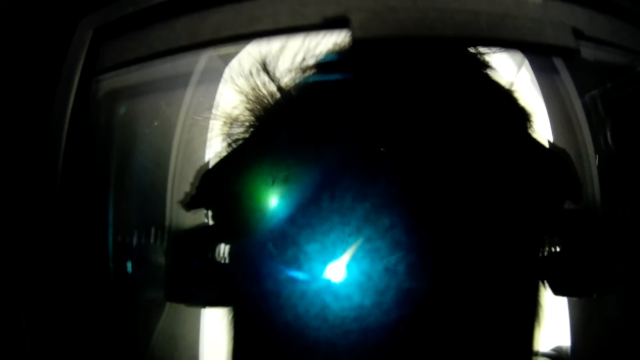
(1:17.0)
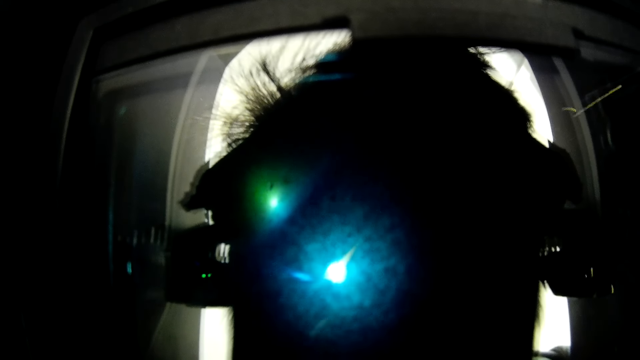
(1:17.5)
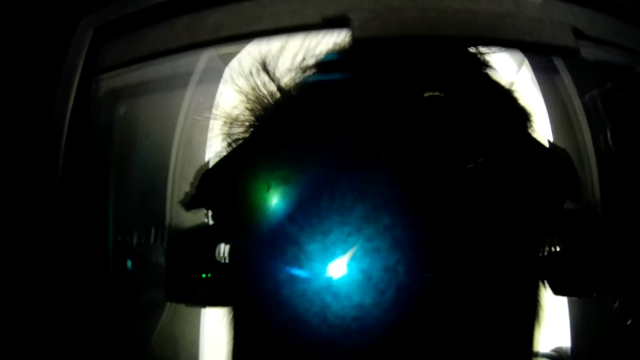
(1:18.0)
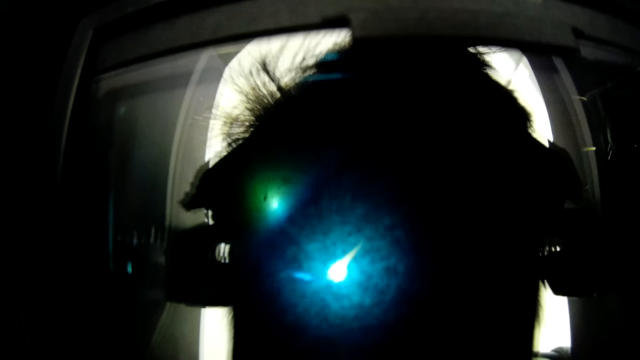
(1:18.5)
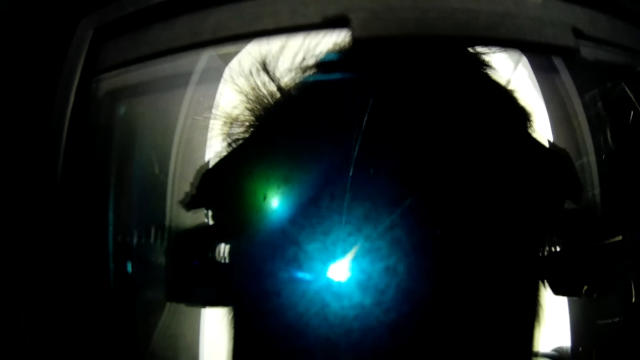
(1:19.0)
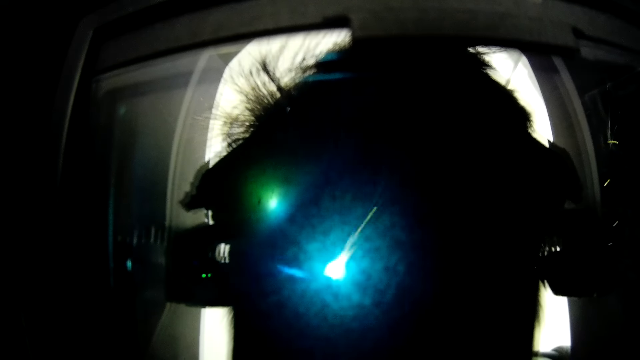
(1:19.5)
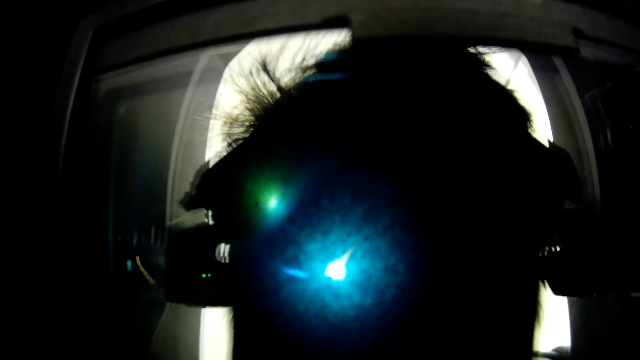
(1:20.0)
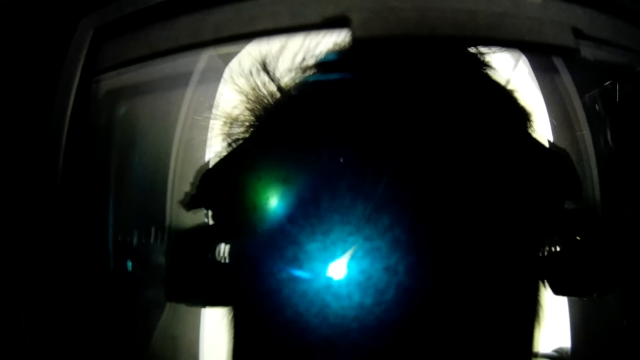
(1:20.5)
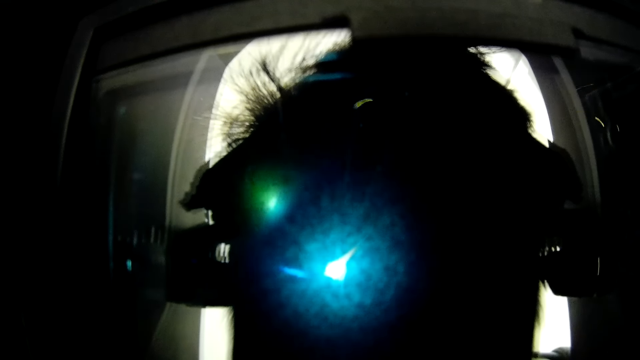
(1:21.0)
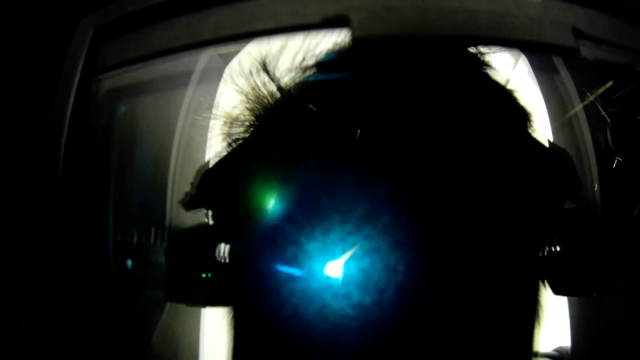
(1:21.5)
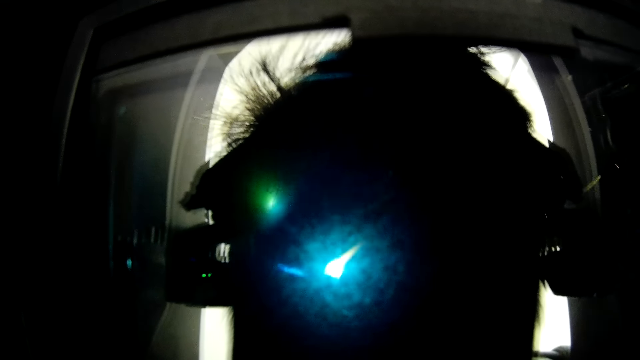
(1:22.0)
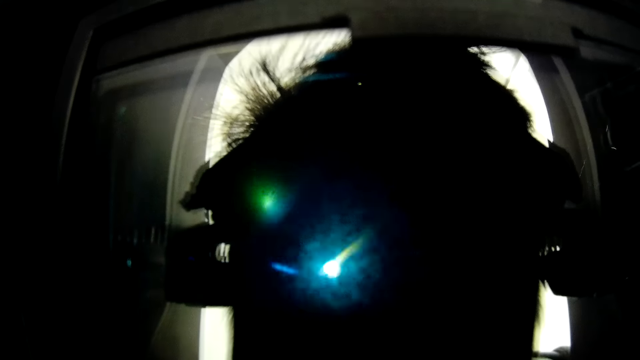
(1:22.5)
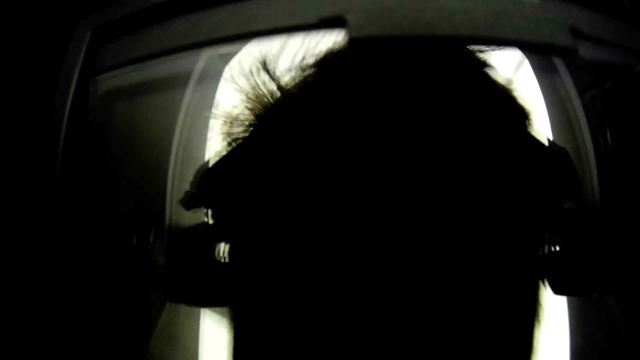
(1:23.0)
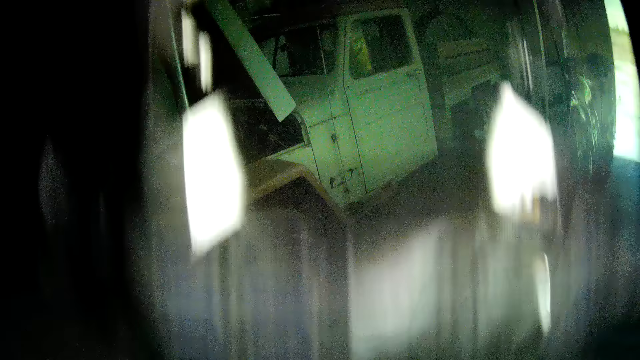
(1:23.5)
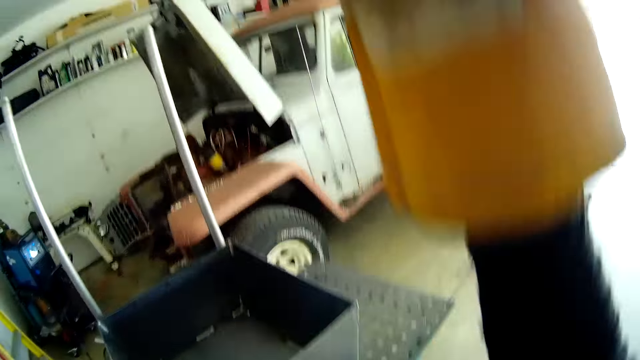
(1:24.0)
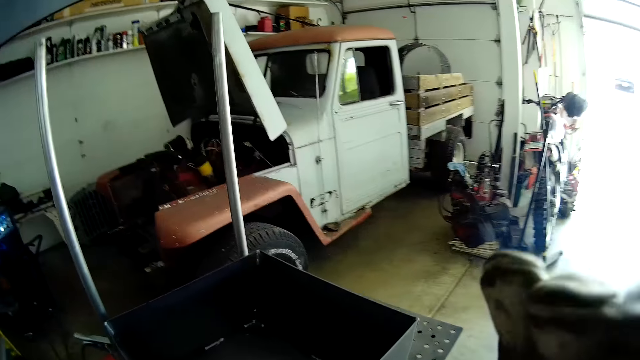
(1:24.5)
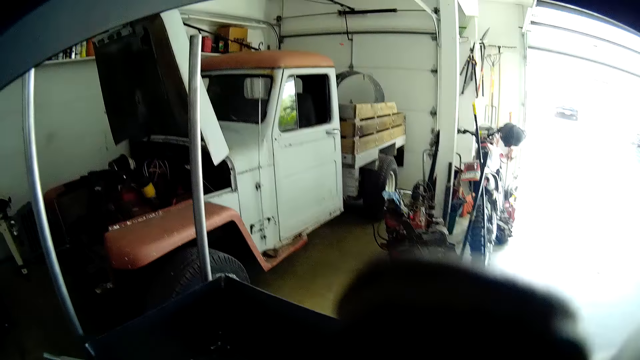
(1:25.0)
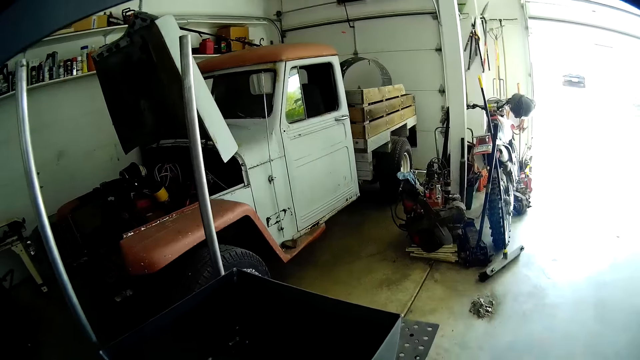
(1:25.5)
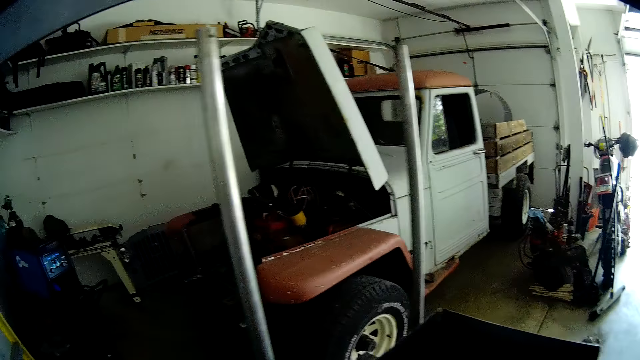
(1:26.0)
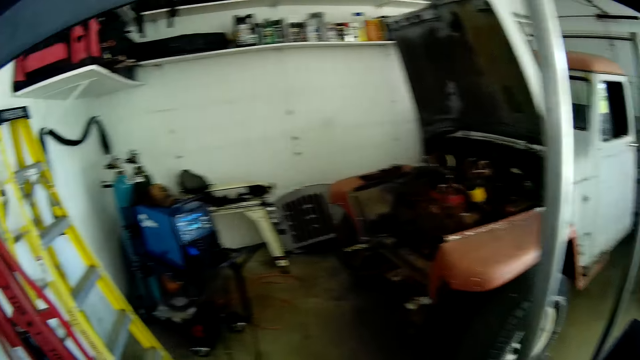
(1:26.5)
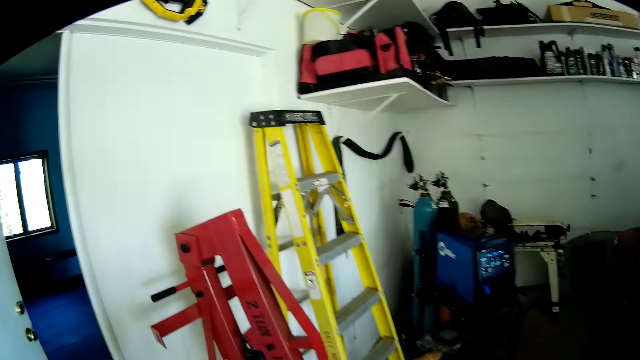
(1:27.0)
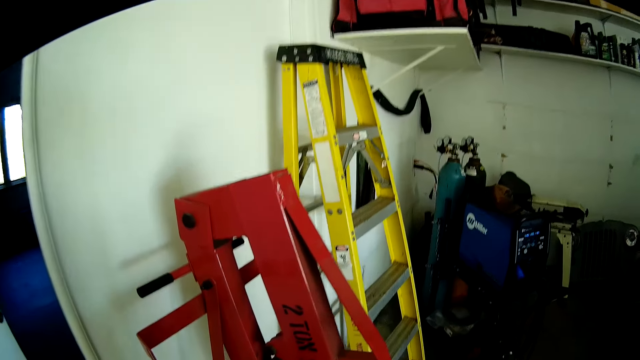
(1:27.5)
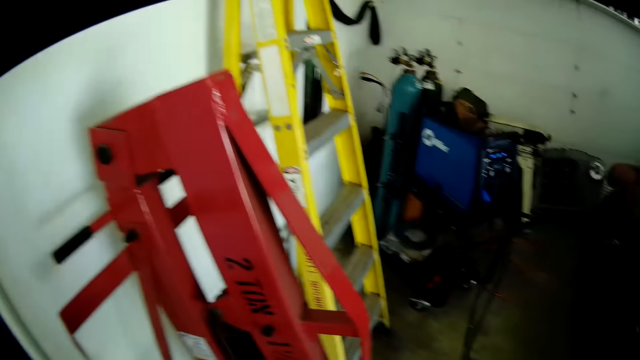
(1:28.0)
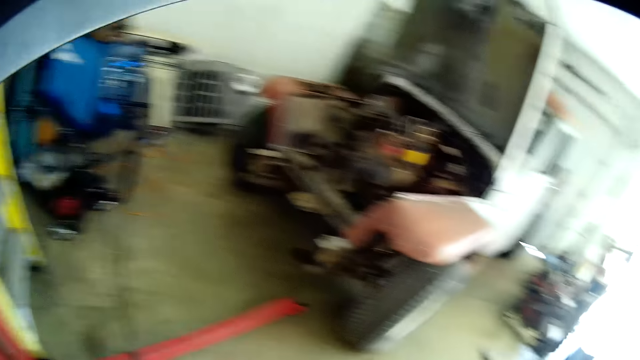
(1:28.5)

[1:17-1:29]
The camera wearer opens his face with his right hand. He touches his face with his right hand. He walks around.

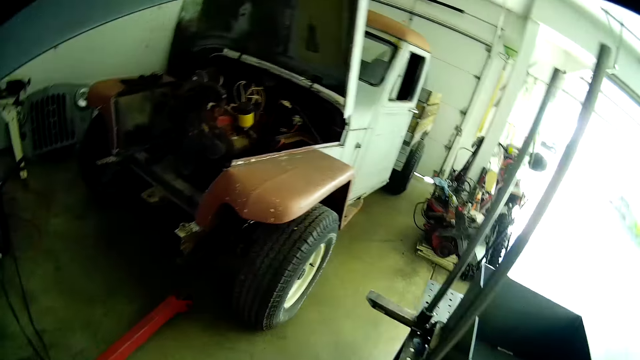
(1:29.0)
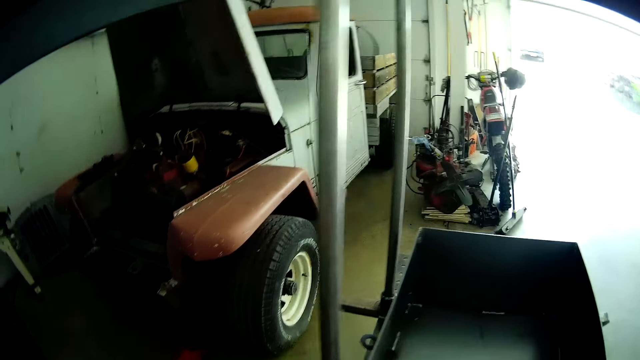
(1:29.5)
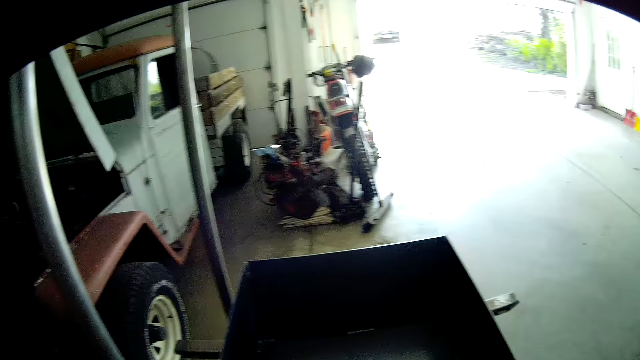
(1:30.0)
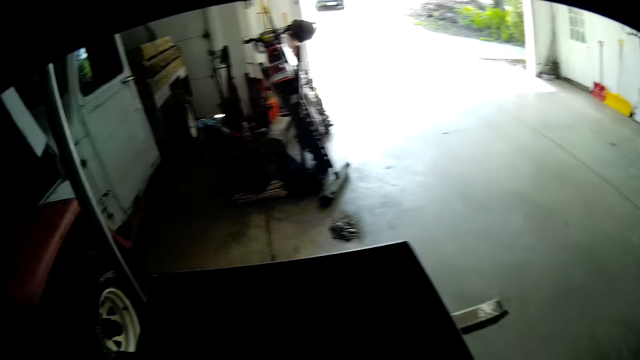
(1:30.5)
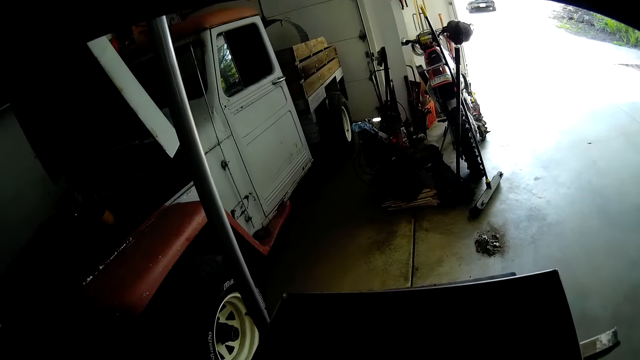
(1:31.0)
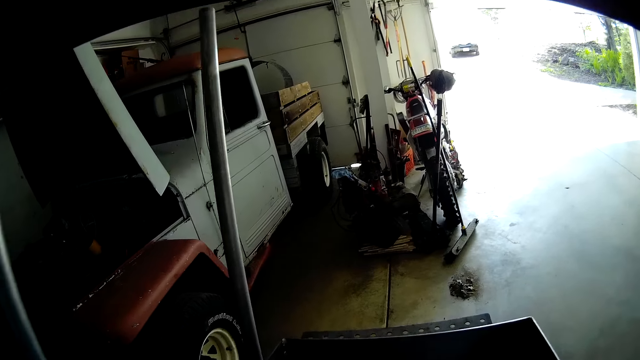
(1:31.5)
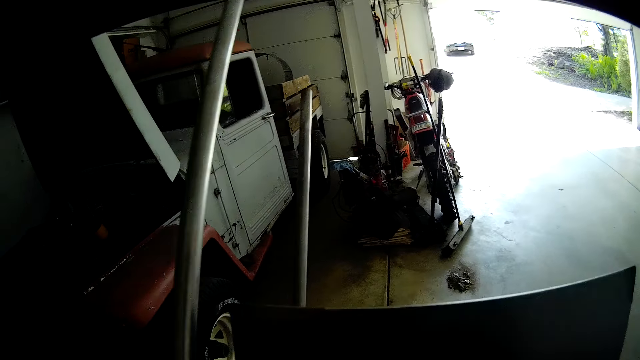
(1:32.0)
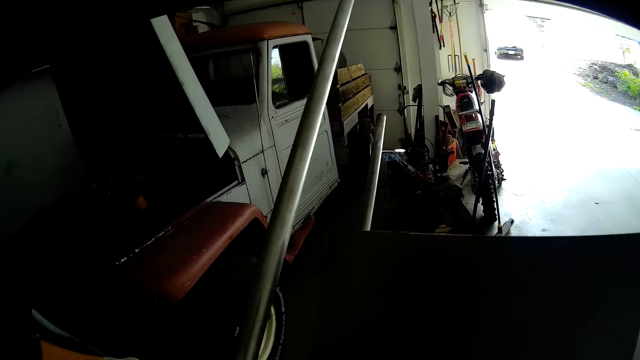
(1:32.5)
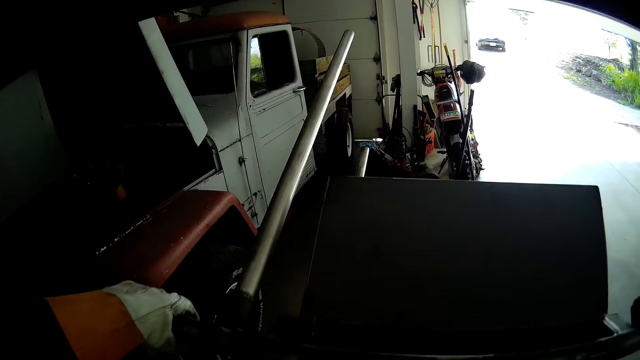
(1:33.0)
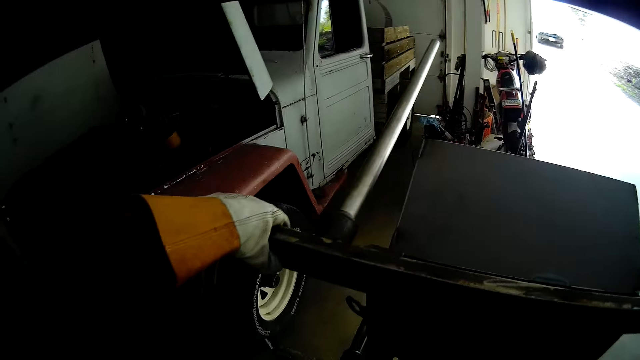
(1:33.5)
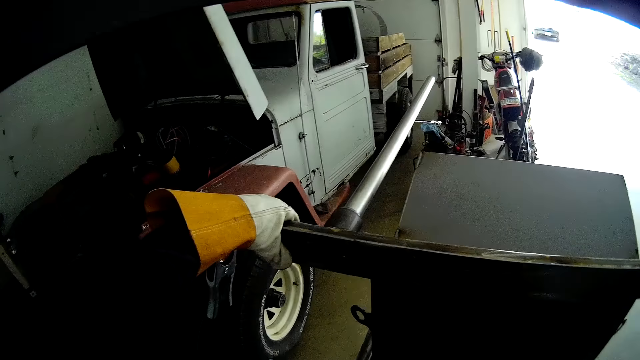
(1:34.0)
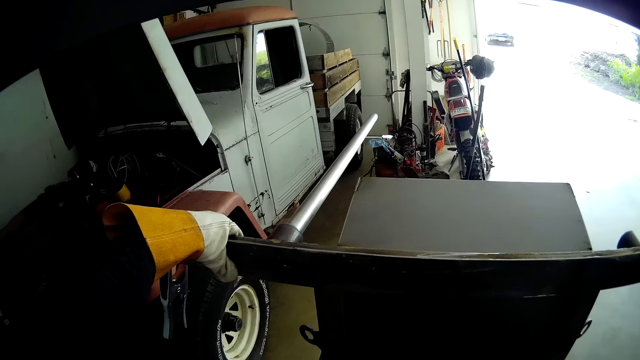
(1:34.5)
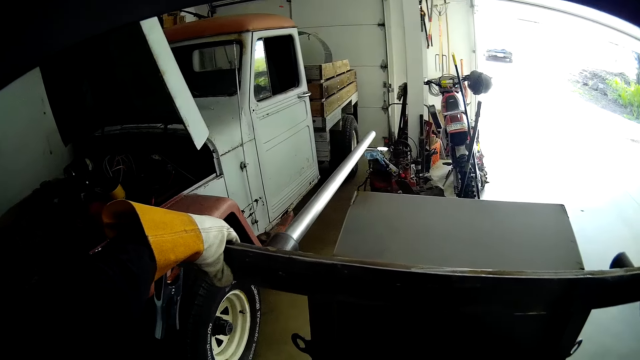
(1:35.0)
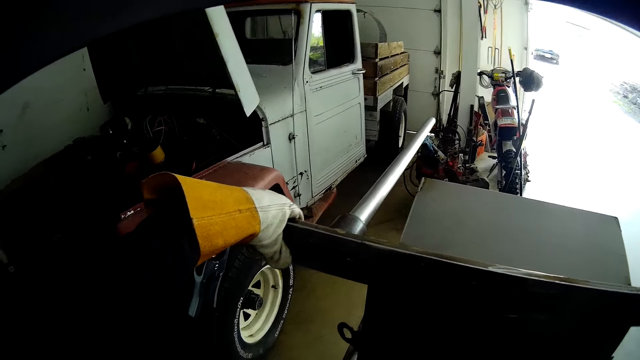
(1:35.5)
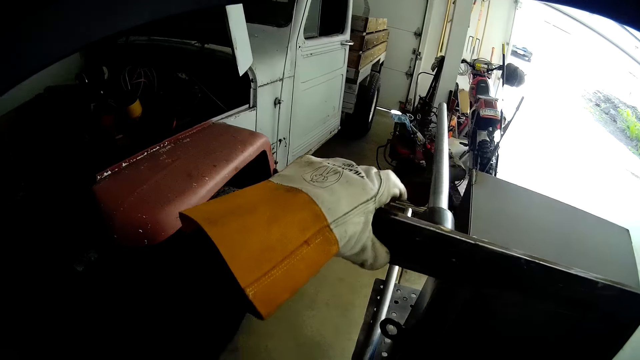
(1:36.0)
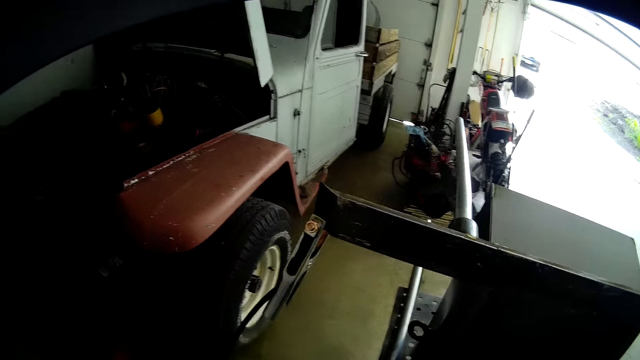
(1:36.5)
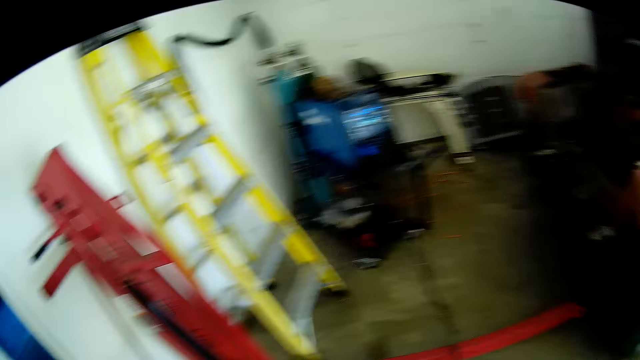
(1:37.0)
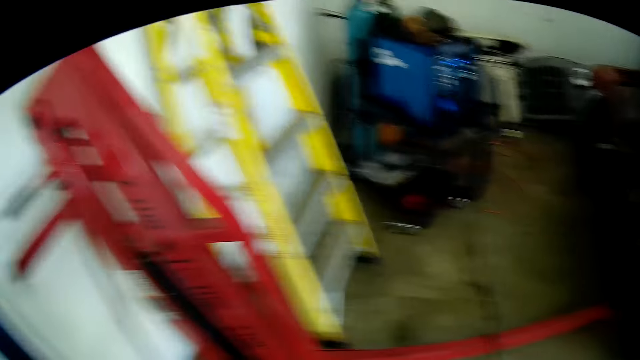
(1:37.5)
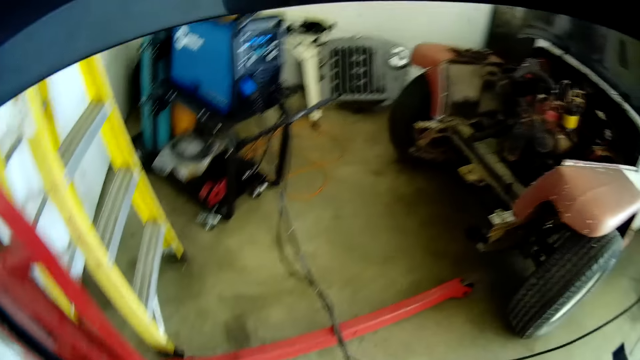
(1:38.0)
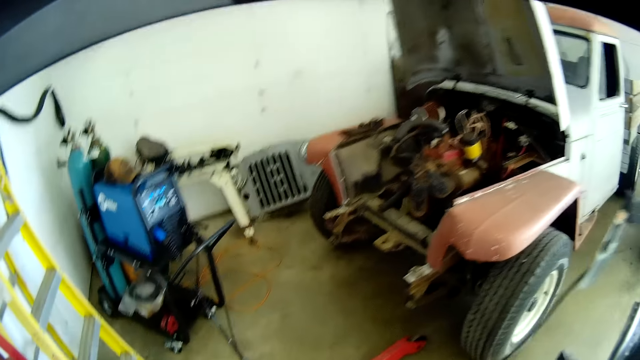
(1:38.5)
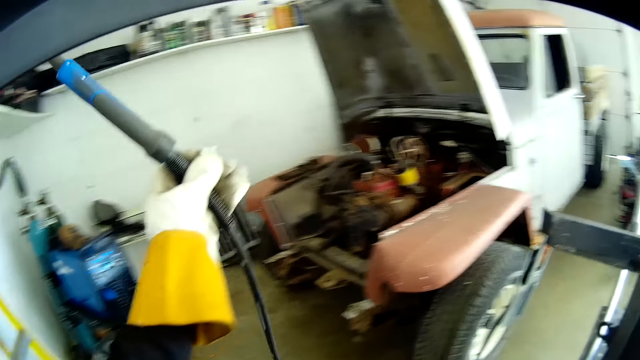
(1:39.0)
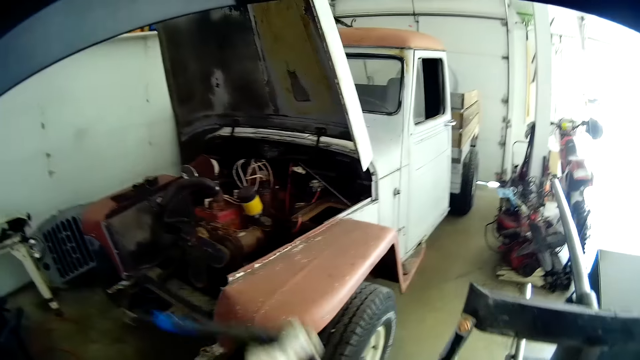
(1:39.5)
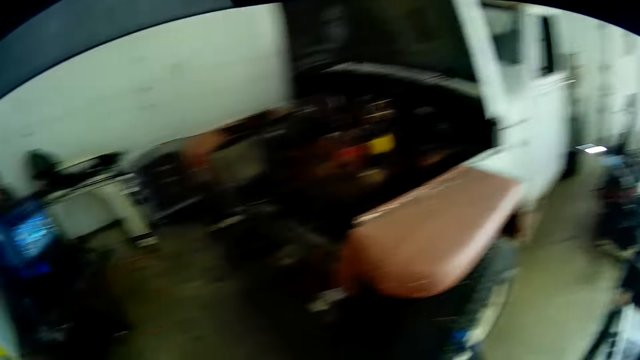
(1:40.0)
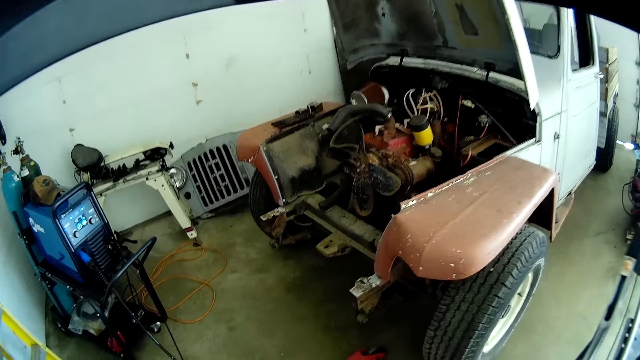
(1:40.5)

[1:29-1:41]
The camera wearer raises the metal equipment. He bends the griller with his left hand. He walks around. He lifts a hose pipe. He holds the welding torch with his left hand.
